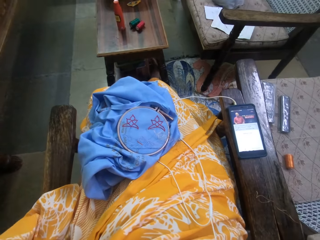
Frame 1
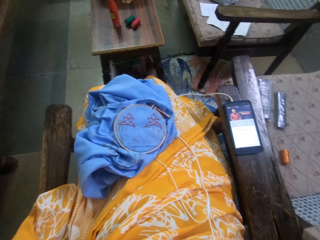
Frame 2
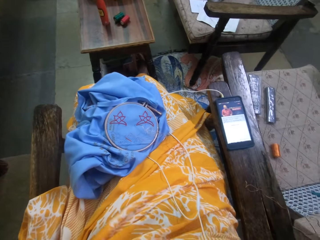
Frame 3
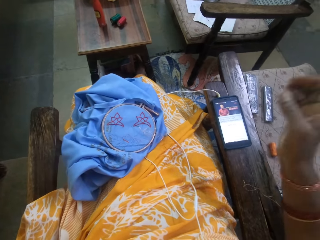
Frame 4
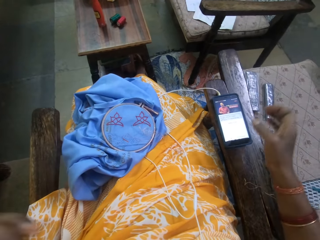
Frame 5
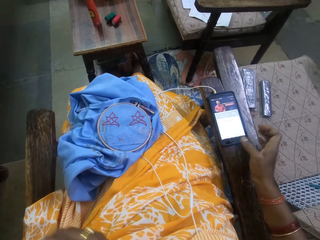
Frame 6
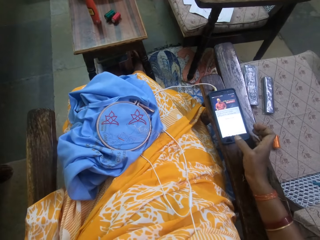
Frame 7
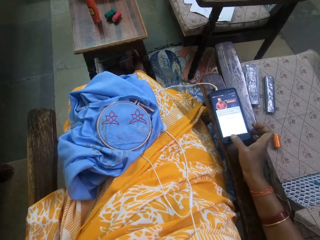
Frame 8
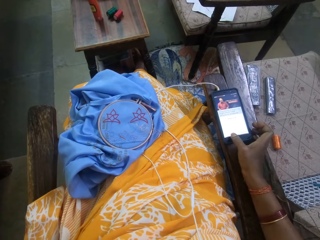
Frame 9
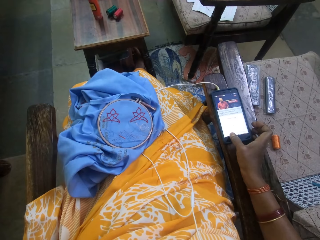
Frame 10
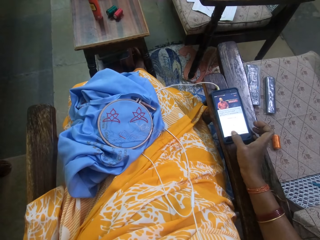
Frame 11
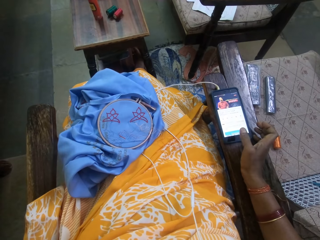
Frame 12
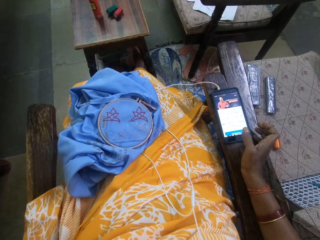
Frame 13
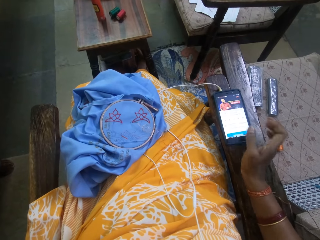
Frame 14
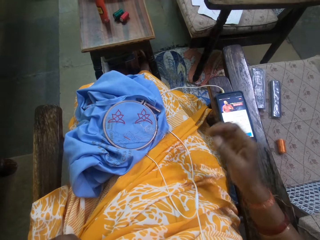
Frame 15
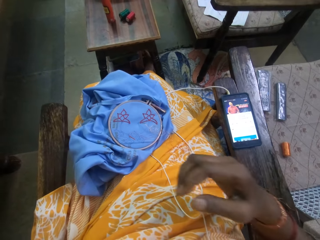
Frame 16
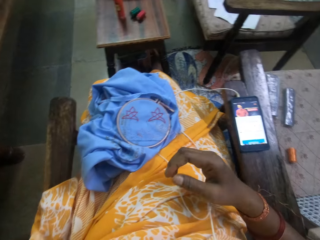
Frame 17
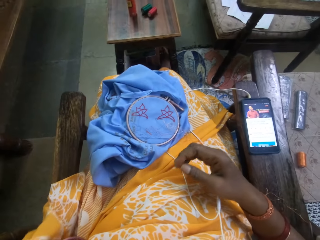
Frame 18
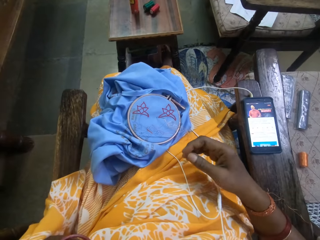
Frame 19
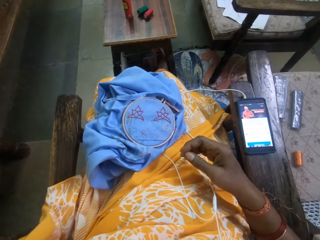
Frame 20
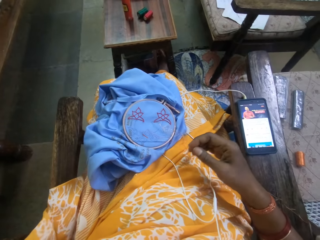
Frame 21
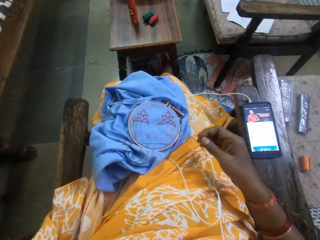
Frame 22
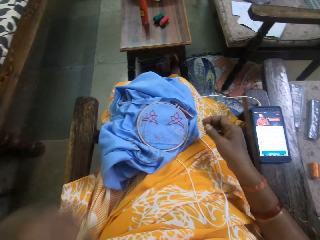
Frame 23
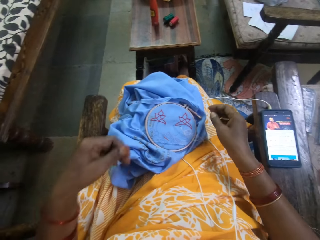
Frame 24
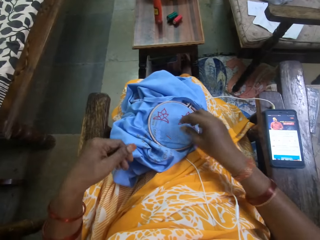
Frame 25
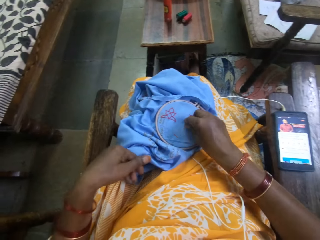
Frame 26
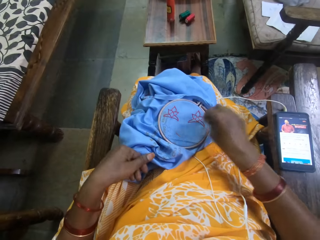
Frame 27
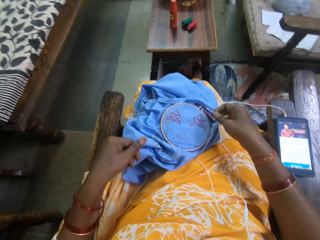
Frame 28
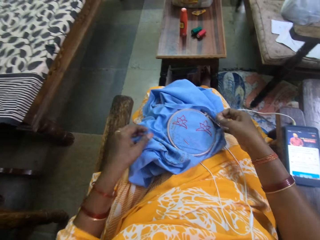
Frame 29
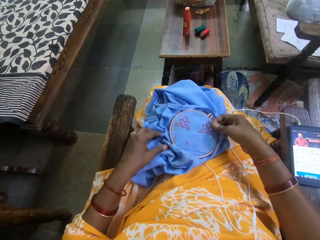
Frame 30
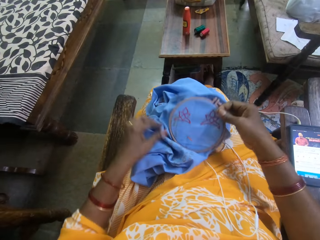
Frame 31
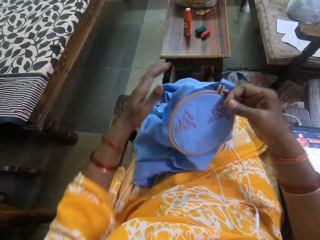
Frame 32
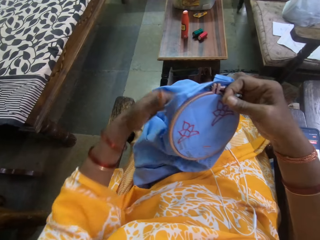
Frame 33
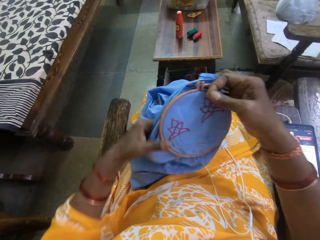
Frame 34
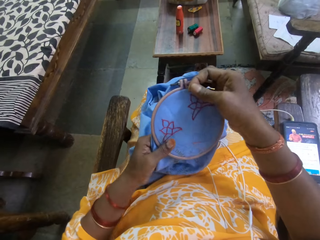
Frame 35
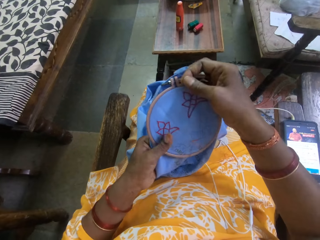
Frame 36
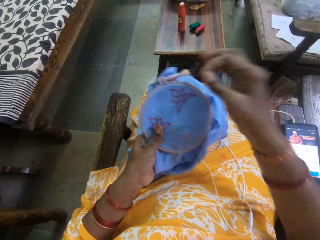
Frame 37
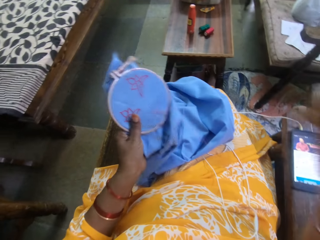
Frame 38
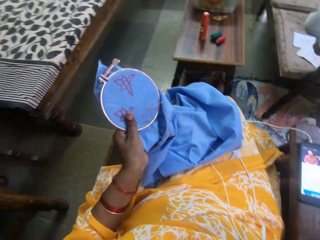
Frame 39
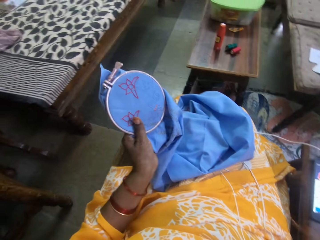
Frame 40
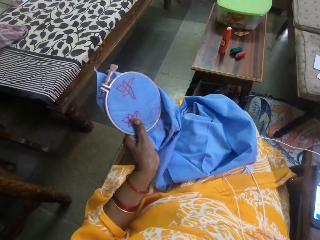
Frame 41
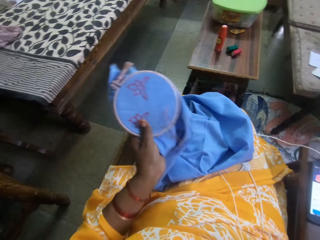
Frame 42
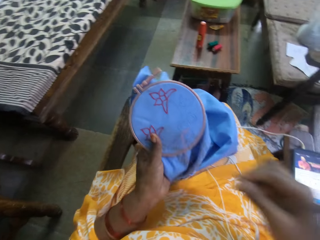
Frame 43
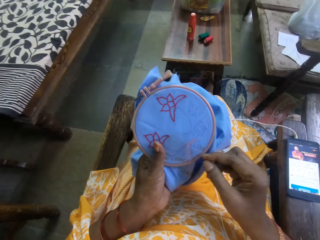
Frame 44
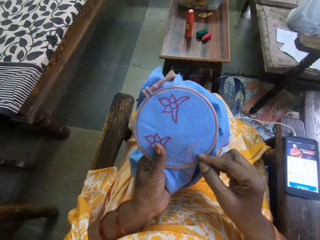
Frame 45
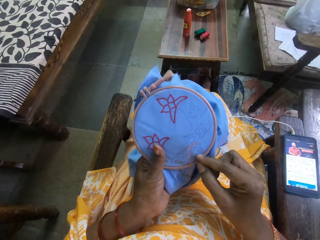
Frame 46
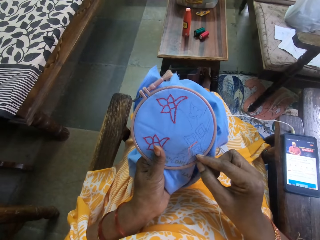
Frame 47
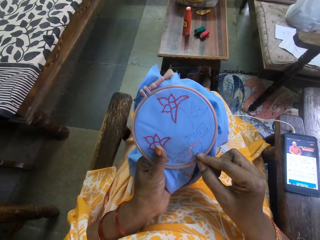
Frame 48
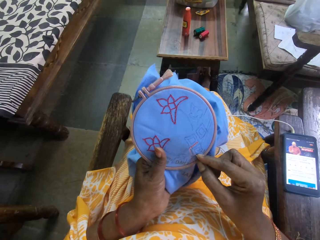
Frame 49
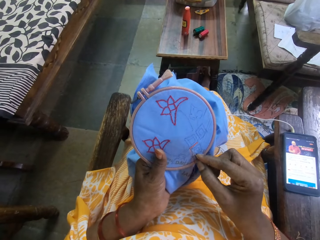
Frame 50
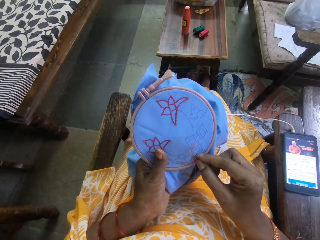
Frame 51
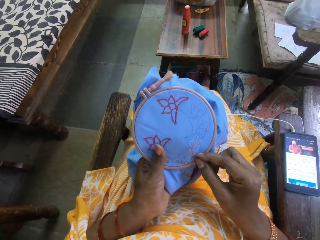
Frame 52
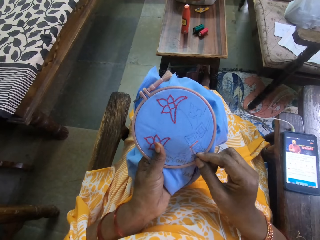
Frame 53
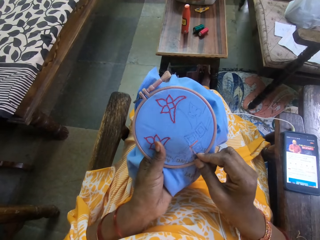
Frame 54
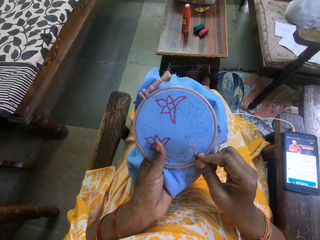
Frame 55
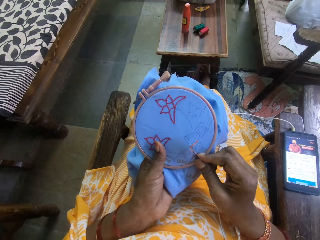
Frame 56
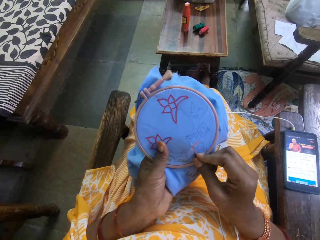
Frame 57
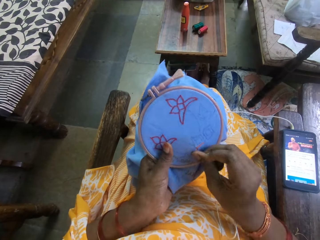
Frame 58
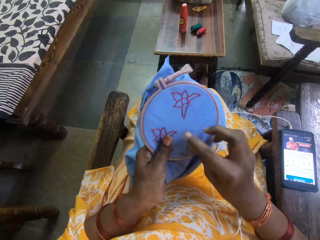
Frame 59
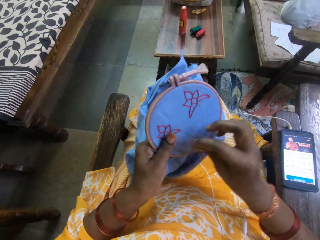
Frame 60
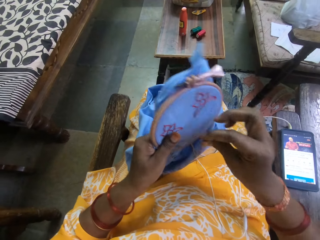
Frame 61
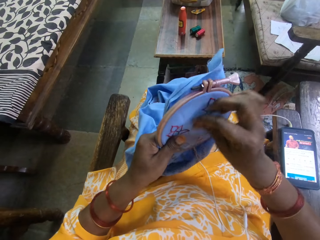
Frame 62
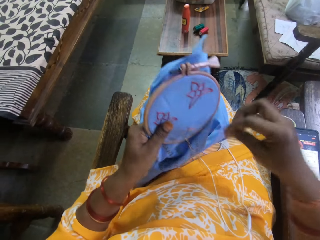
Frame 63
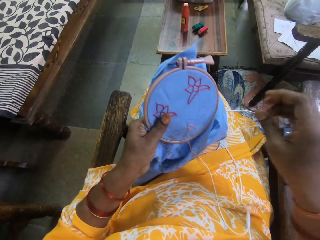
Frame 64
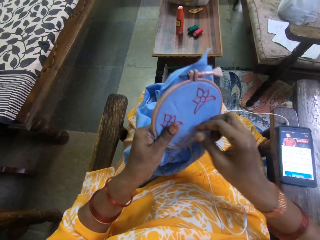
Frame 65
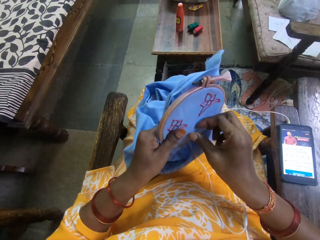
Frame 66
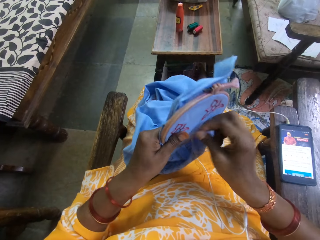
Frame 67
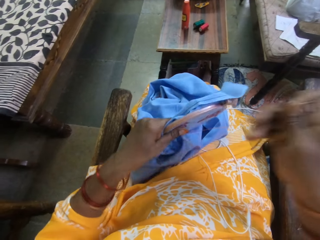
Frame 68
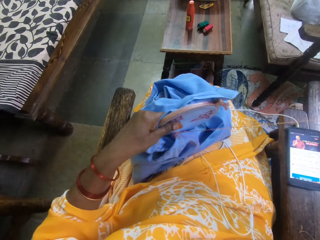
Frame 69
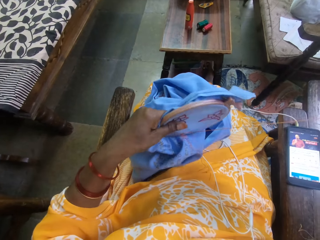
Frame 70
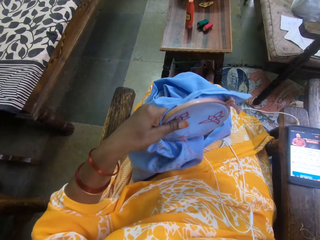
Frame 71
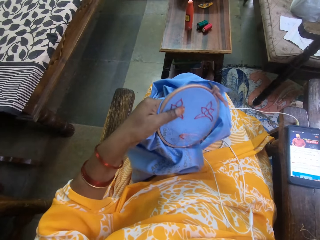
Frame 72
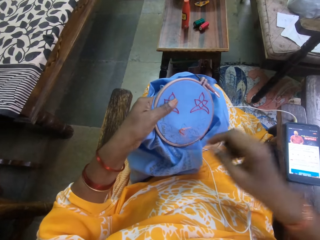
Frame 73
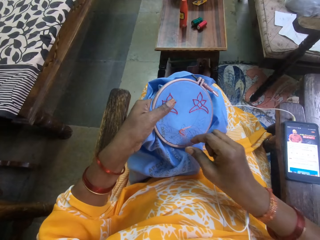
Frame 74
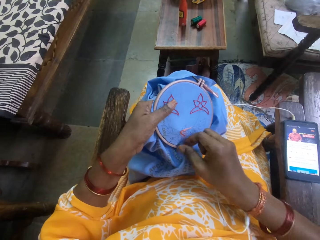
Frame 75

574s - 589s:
The camera wearer operates the phone on the chair armrest with her right hand. She takes the needle from the fabric on the embroidery hoop with her right hand. She picks up the embroidery hoop with the fabric from her lap with her right hand. She passes the embroidery hoop with the fabric from her right hand to her left hand. She embroiders the fabric on the embroidery hoop with the needle in her right hand.

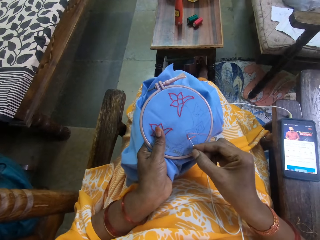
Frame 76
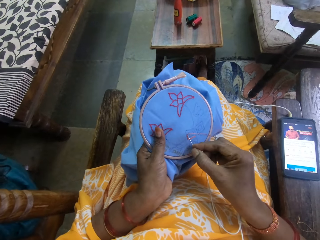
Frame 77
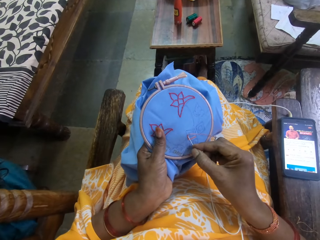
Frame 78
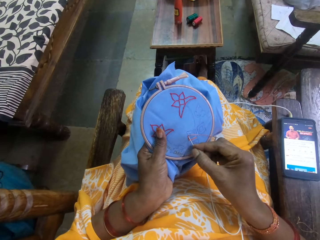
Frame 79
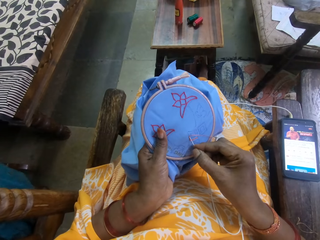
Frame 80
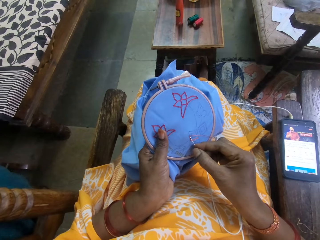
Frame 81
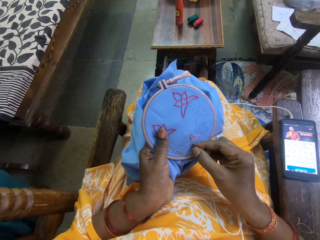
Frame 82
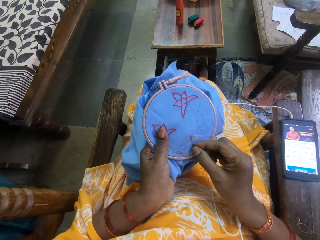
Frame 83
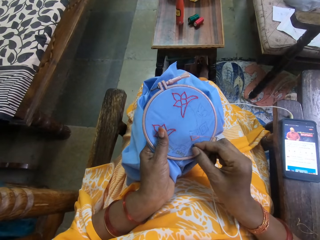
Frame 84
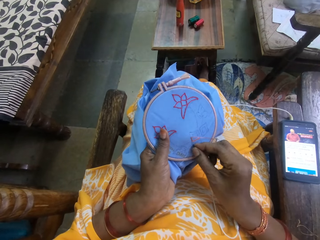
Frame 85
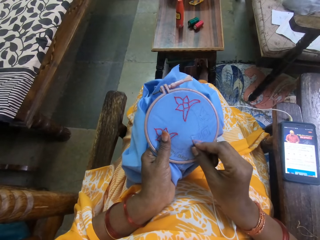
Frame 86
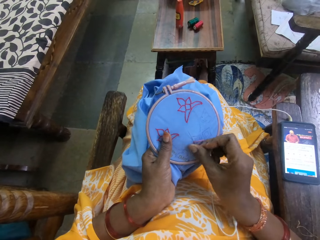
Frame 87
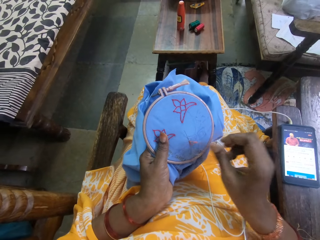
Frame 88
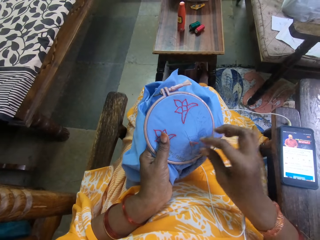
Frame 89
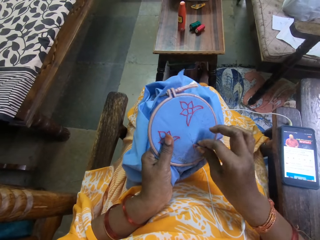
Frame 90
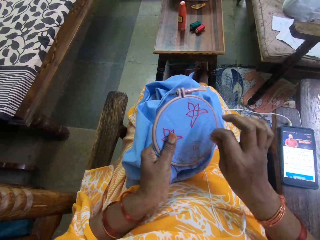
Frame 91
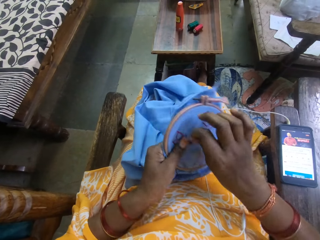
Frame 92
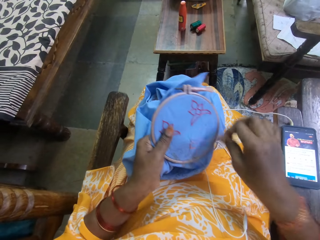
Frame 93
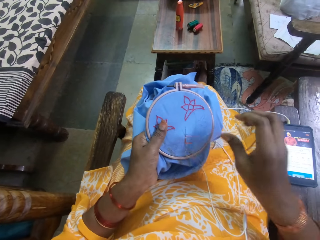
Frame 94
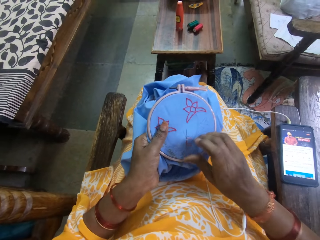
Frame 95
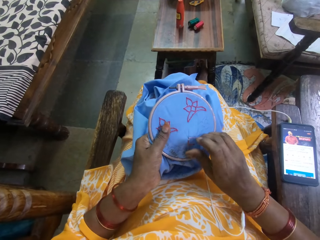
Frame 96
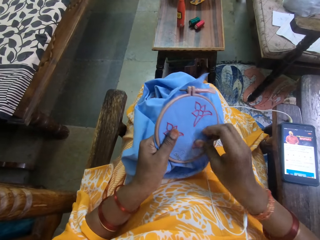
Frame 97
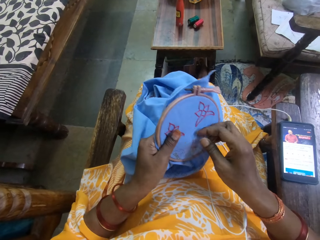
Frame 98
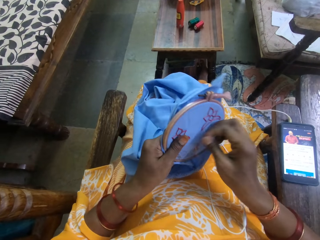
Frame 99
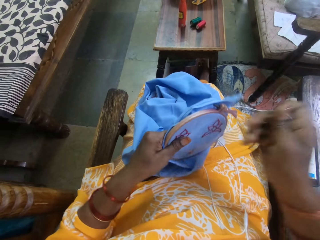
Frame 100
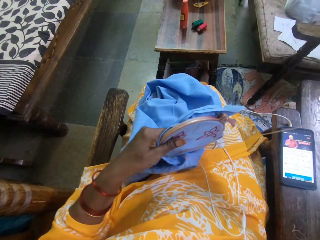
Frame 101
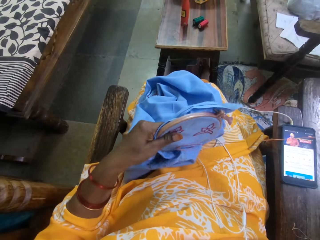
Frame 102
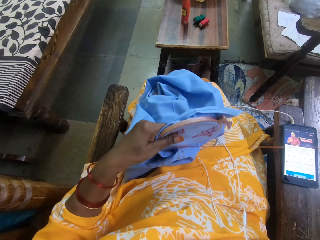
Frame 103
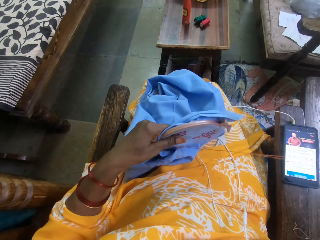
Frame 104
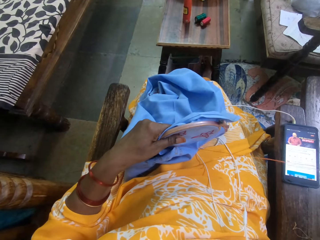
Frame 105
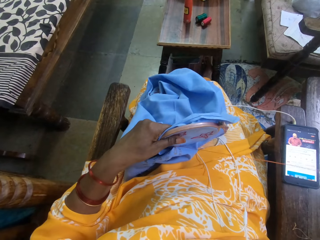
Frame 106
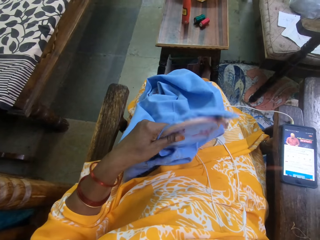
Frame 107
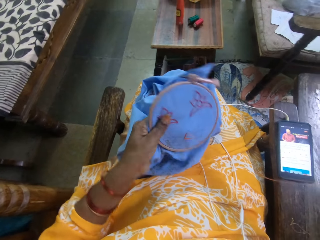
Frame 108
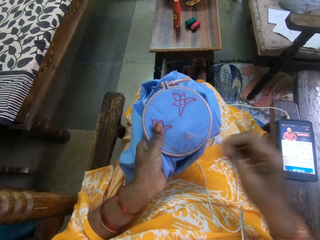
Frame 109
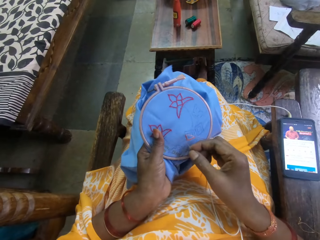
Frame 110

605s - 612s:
The camera wearer converses with a woman.
